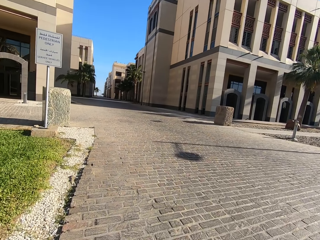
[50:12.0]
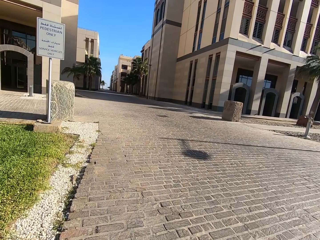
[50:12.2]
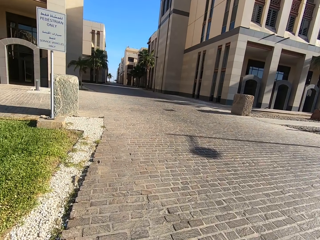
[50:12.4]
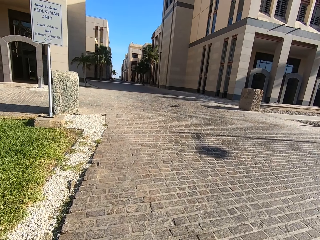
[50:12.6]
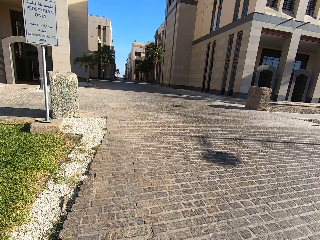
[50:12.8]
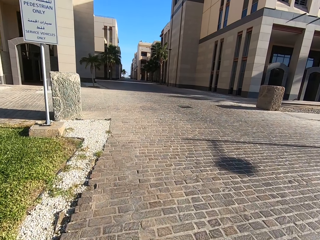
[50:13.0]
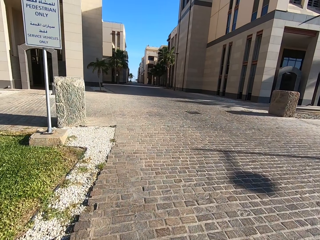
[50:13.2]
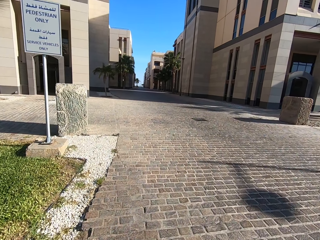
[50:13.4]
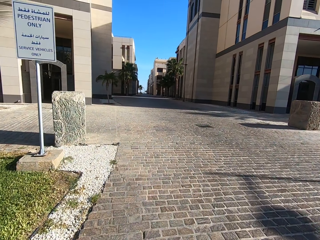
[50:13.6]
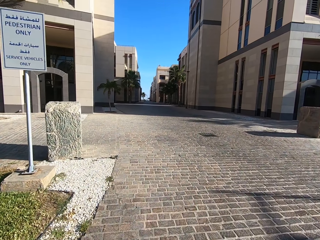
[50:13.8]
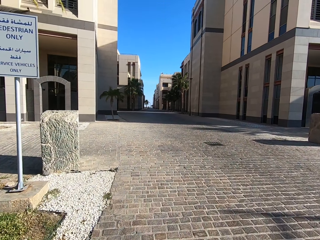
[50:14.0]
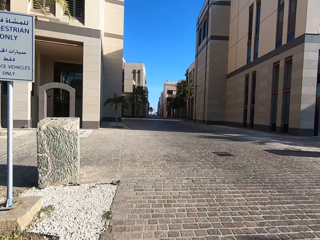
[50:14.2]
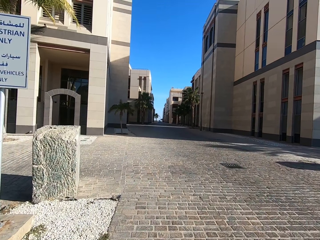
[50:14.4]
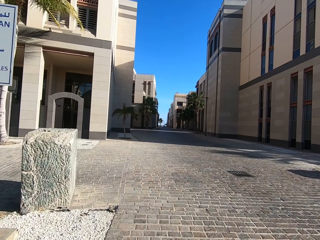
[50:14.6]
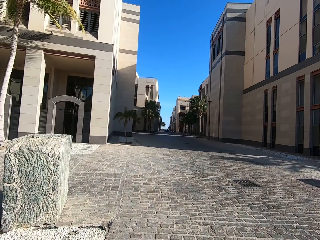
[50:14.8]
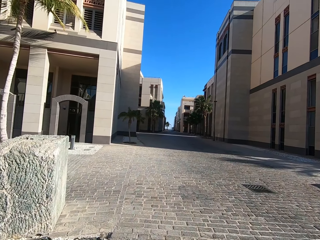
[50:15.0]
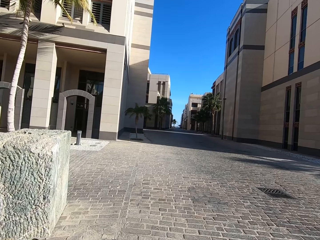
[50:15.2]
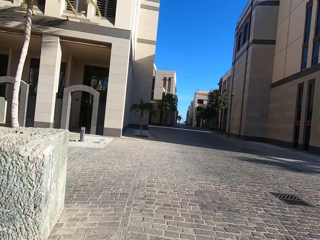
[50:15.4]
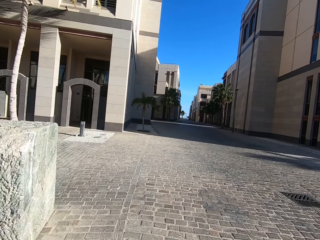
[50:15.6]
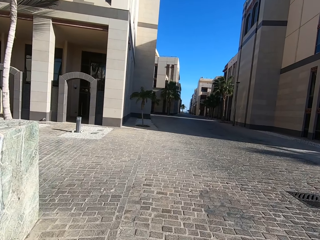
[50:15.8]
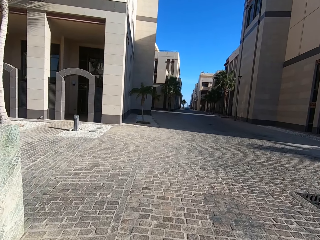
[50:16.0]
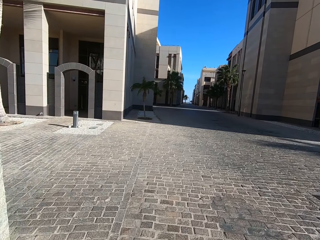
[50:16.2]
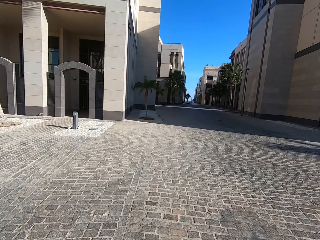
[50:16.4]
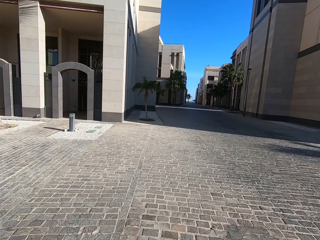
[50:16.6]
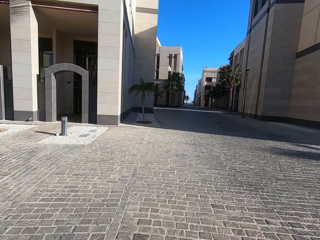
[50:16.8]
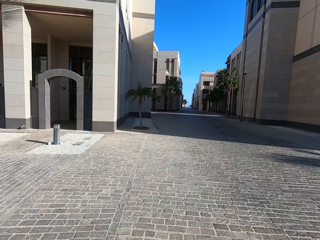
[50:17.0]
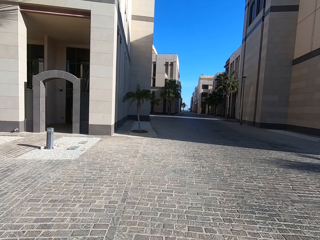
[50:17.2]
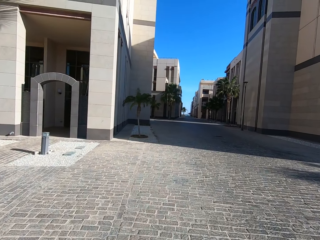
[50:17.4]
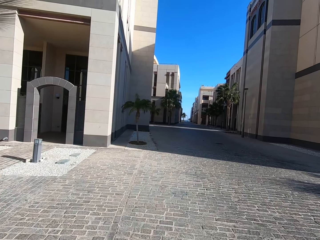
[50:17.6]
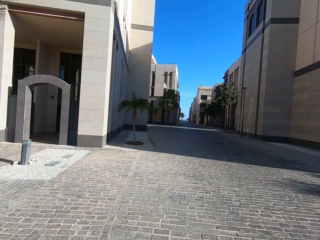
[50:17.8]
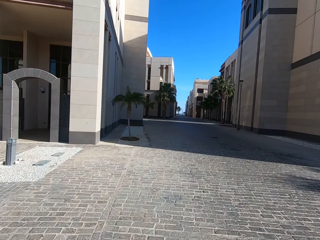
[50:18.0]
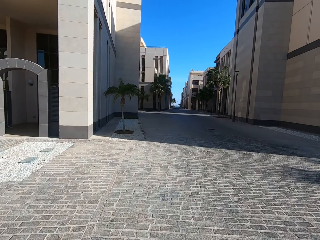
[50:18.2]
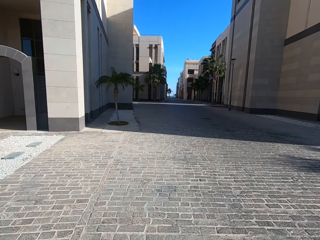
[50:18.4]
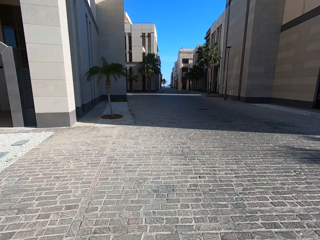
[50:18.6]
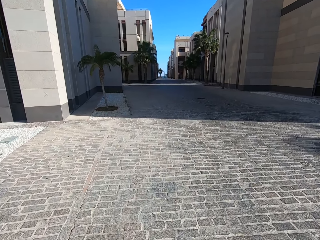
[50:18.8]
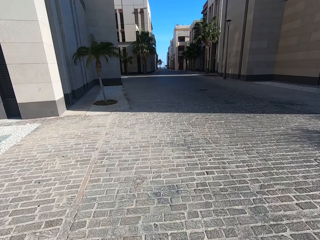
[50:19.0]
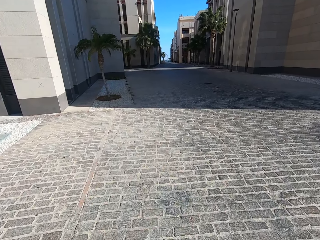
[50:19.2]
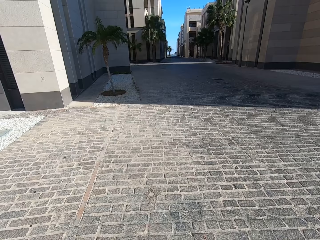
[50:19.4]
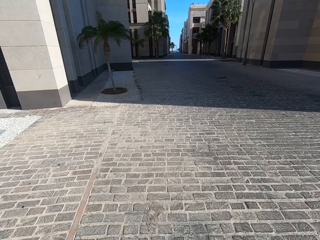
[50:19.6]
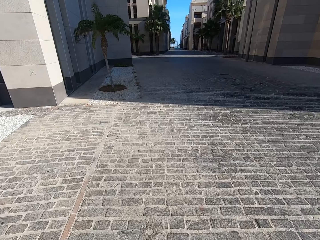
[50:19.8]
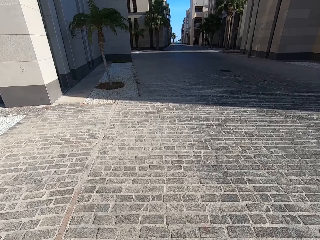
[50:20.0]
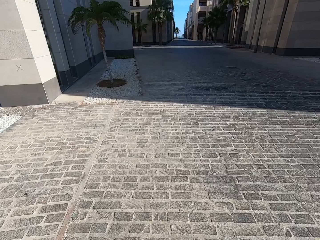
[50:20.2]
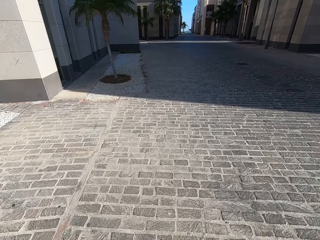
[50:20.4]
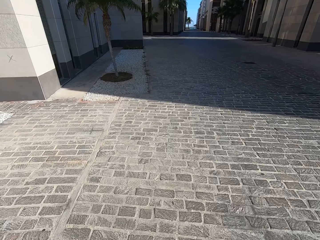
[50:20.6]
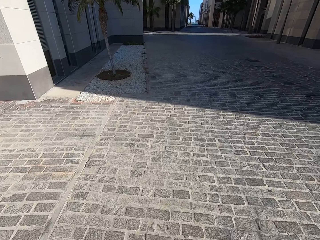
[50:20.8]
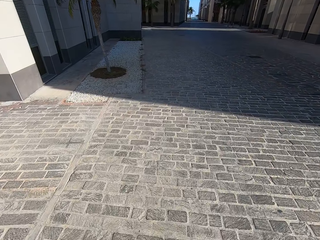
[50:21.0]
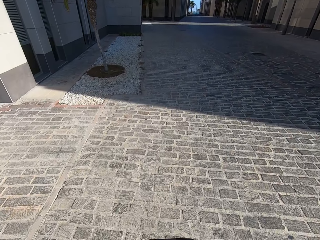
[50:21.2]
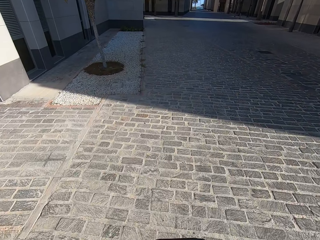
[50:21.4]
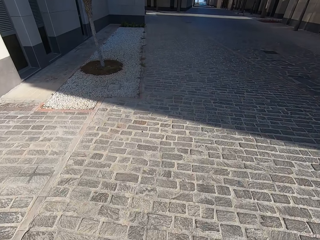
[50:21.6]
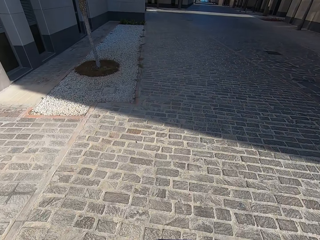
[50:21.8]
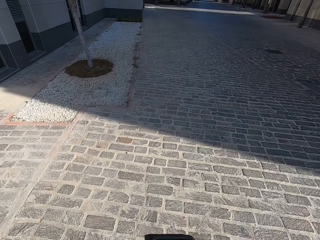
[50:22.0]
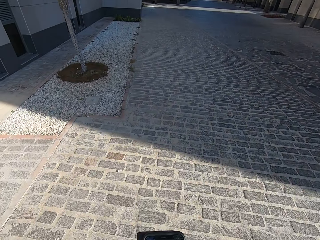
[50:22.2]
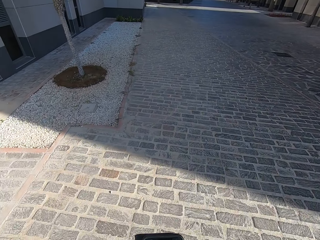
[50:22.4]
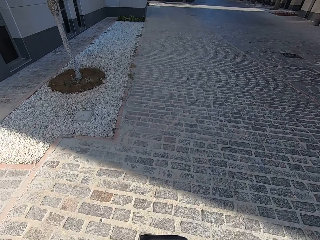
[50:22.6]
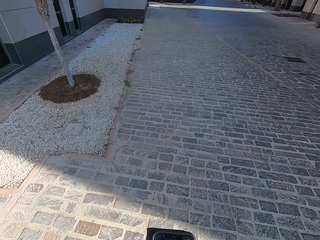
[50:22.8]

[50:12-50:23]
The camera wearer walks on the street.

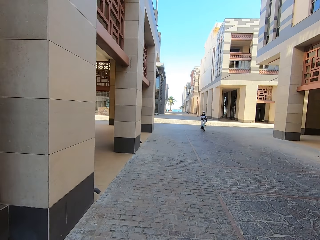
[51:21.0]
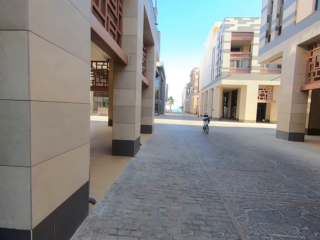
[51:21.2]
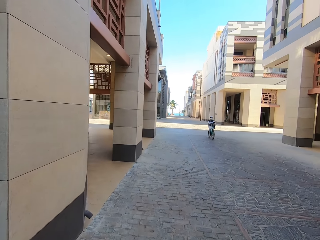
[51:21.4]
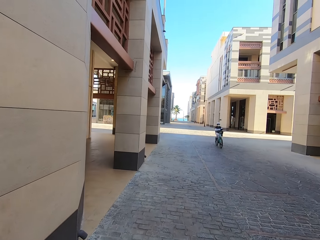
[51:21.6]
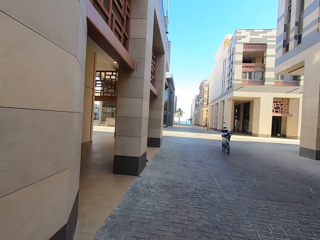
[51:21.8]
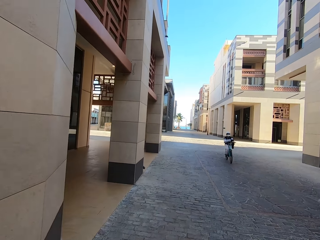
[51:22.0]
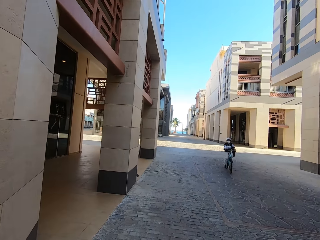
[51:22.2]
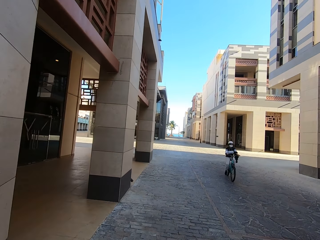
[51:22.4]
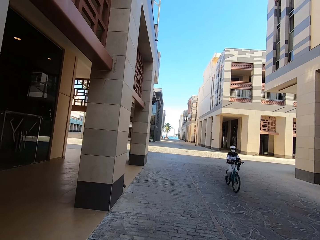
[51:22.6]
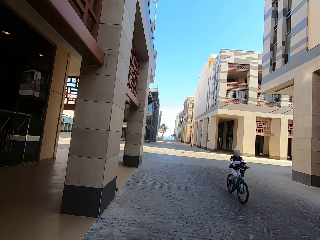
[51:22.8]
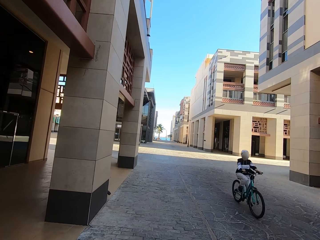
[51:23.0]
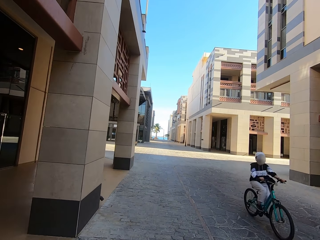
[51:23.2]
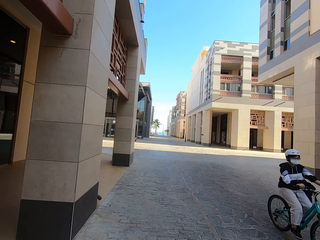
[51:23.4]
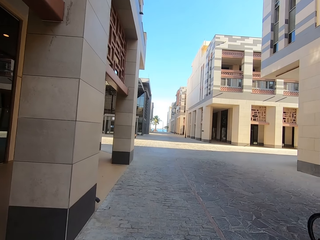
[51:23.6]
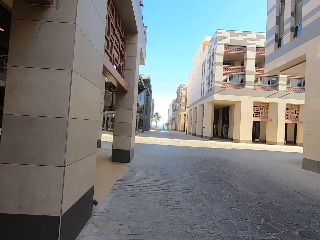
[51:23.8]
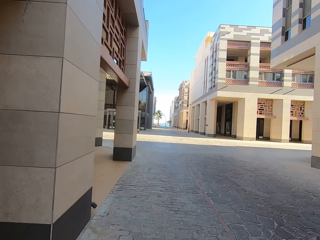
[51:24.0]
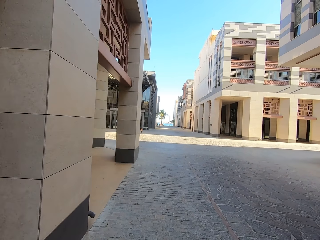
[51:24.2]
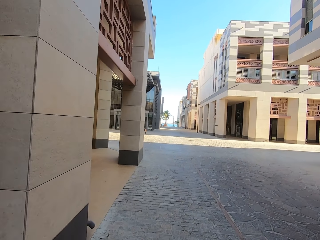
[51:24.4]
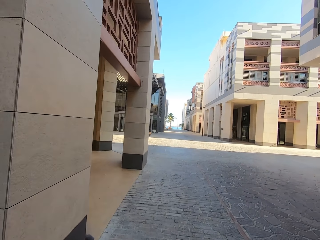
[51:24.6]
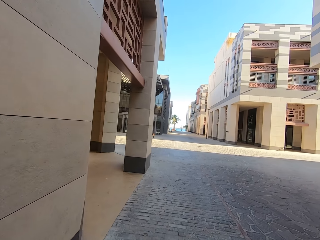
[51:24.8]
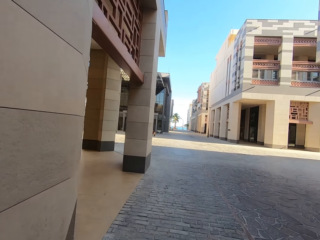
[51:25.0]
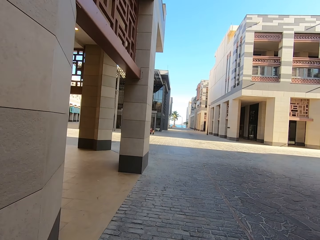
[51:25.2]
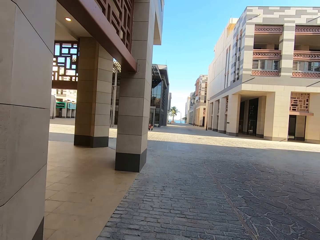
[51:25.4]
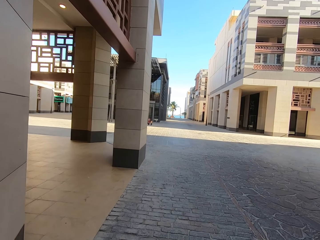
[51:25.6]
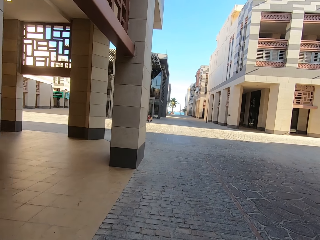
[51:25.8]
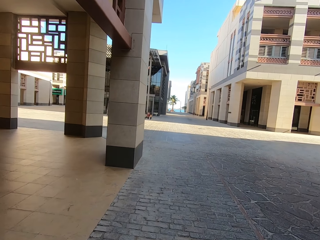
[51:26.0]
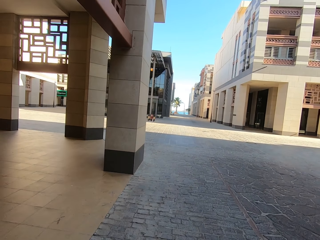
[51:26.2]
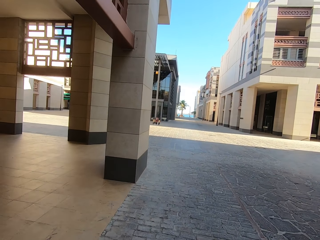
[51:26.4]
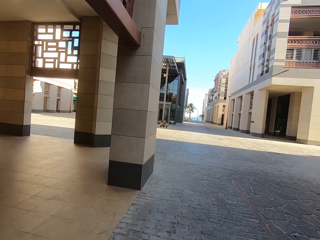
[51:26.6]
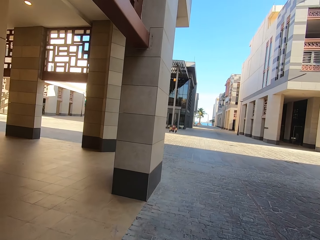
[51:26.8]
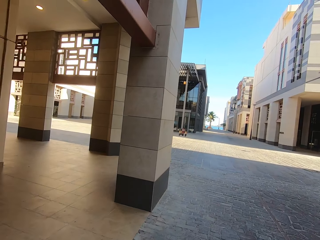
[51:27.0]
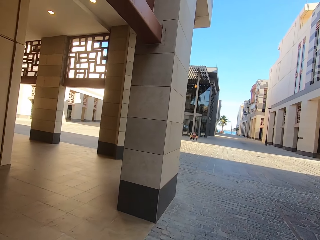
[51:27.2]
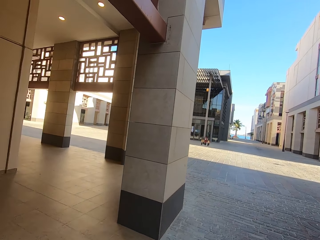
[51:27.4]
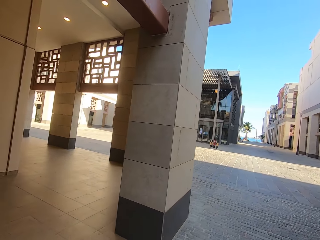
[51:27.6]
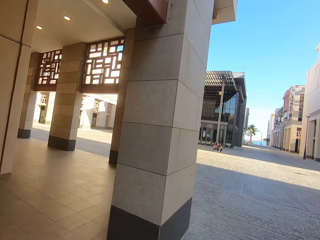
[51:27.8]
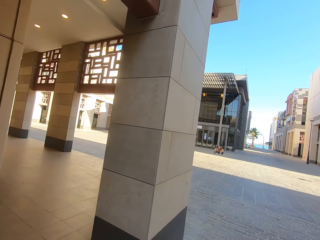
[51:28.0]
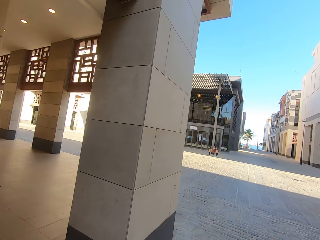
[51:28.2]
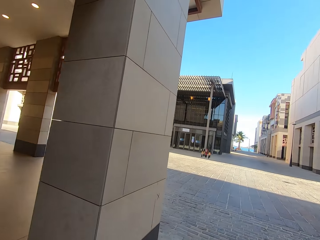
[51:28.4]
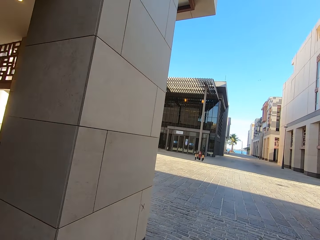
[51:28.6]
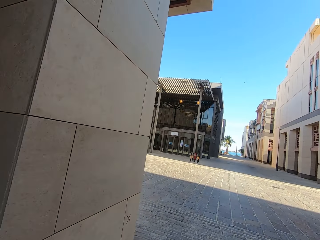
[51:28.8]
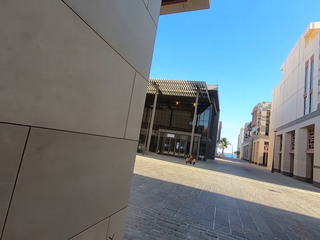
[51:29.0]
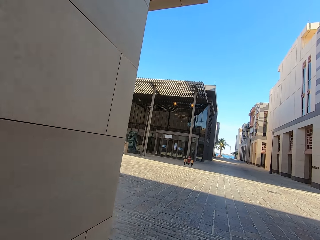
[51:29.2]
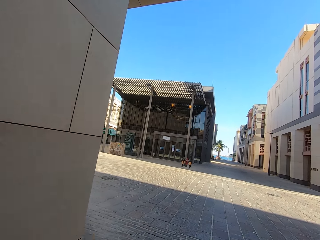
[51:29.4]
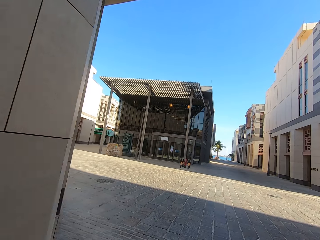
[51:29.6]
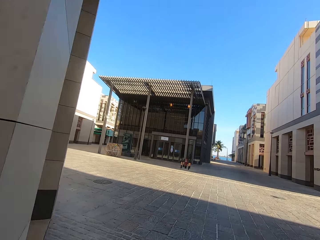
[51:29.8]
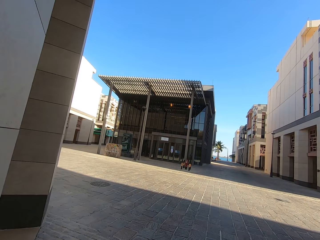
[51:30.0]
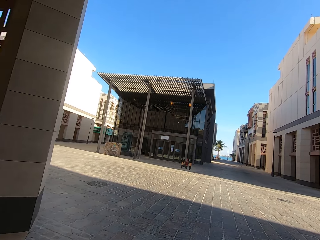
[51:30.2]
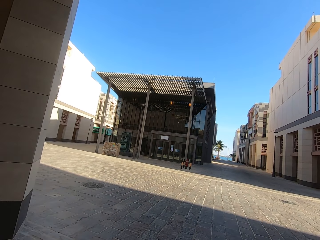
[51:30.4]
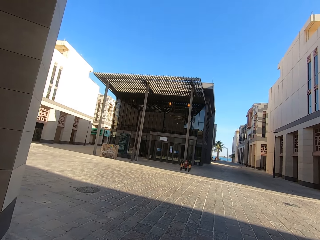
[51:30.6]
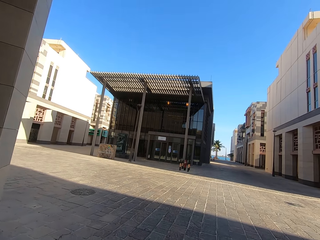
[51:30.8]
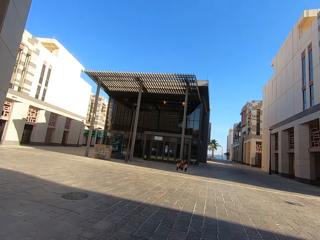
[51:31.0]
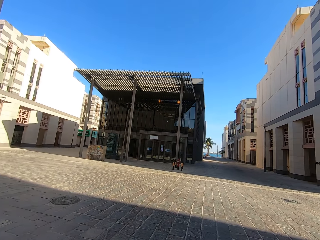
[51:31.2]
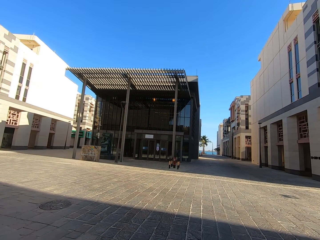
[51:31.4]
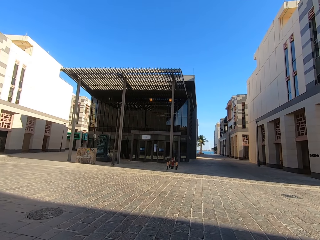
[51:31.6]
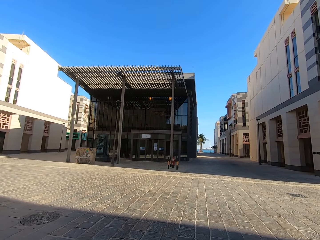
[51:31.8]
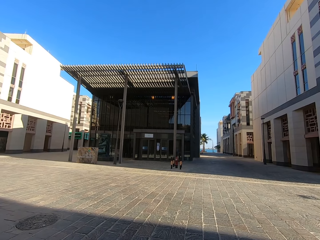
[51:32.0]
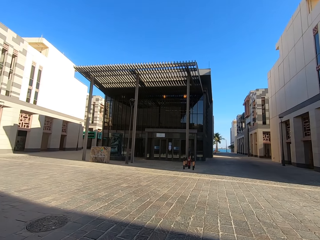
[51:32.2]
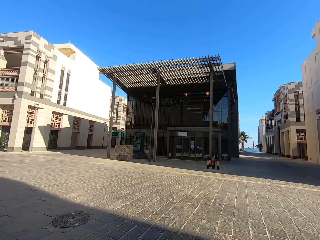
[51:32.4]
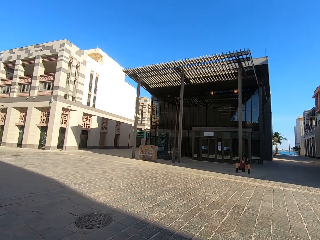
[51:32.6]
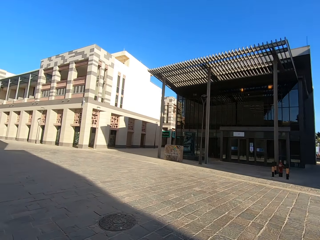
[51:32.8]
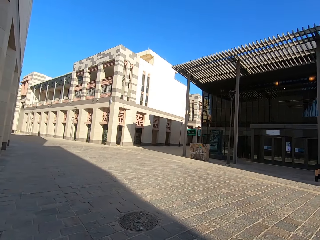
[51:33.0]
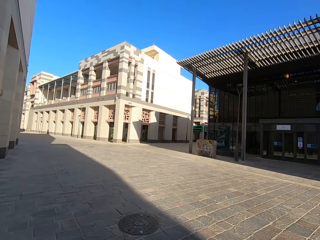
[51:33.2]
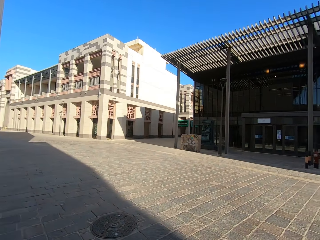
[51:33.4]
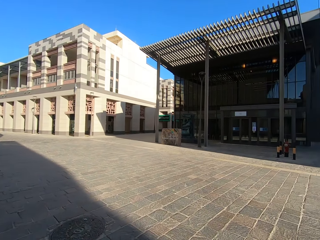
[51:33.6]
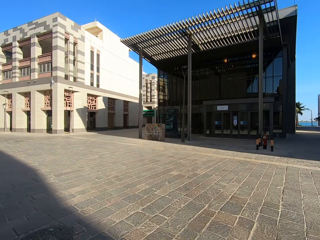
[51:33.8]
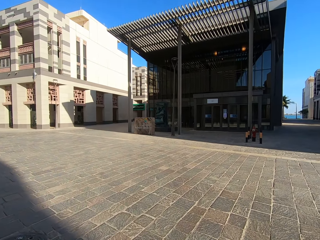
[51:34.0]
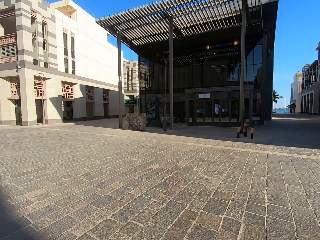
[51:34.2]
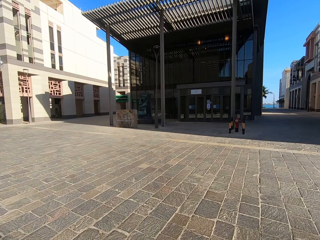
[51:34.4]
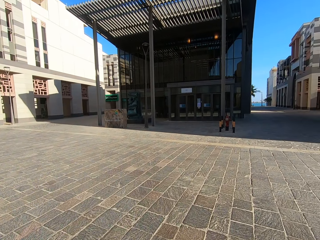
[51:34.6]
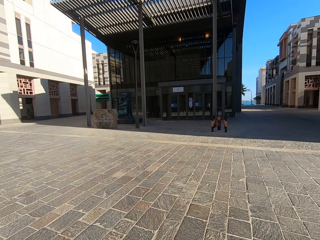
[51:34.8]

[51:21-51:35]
A man drove past the camera wearer on a bicycle.
